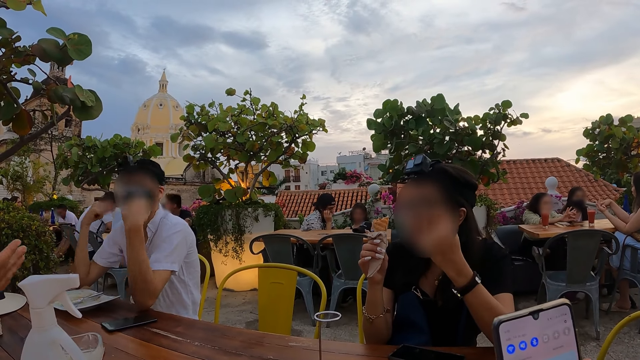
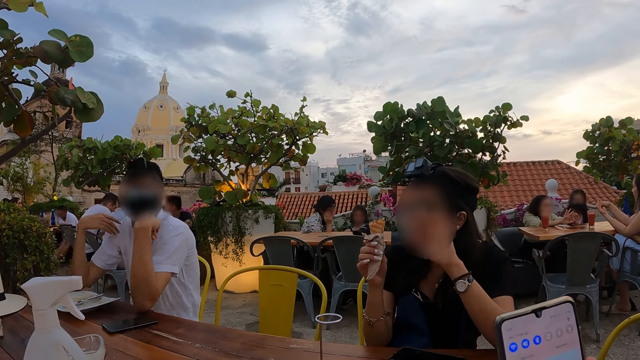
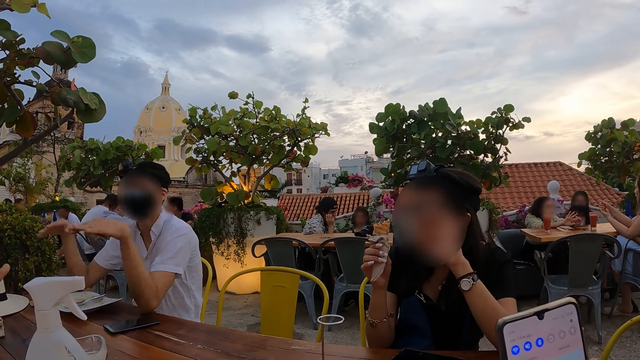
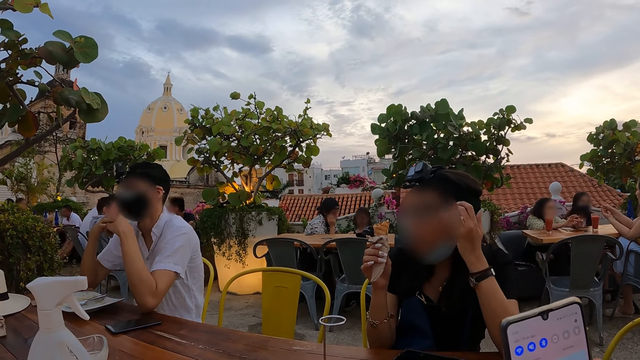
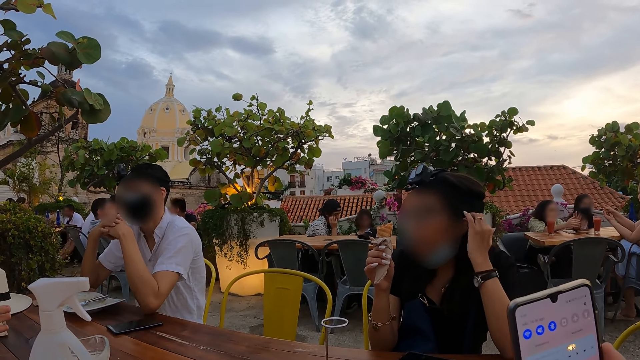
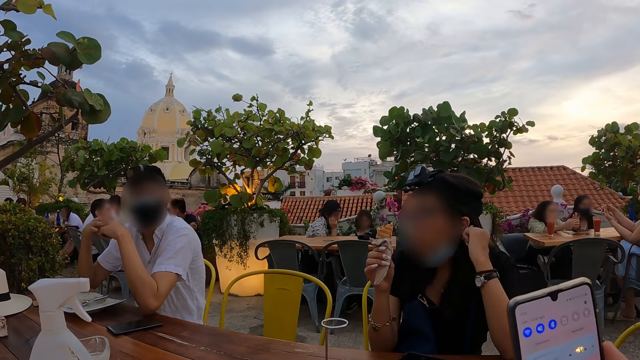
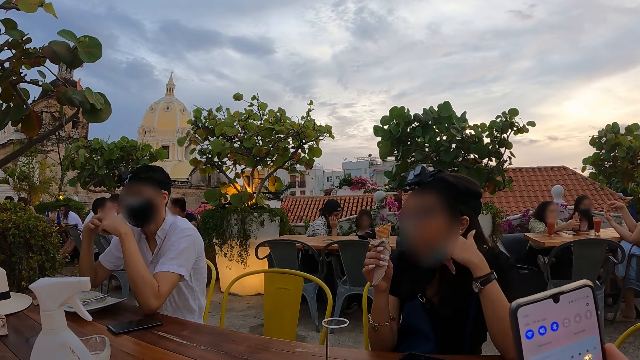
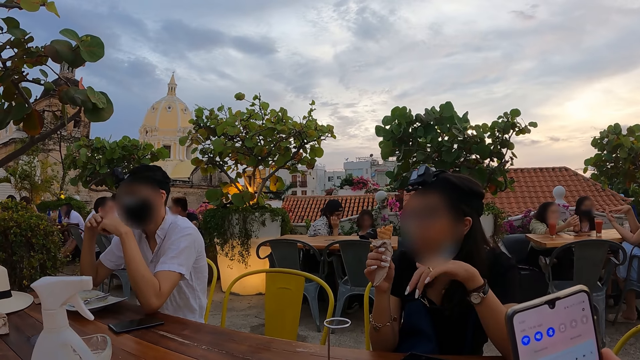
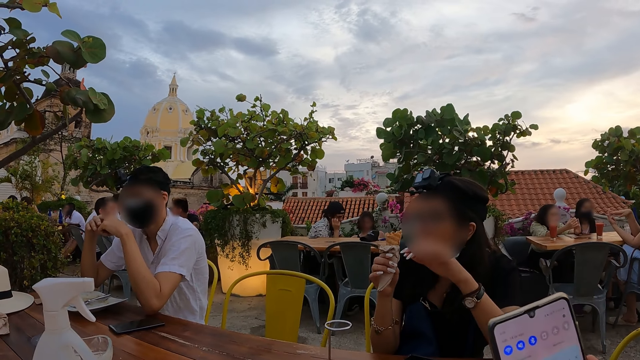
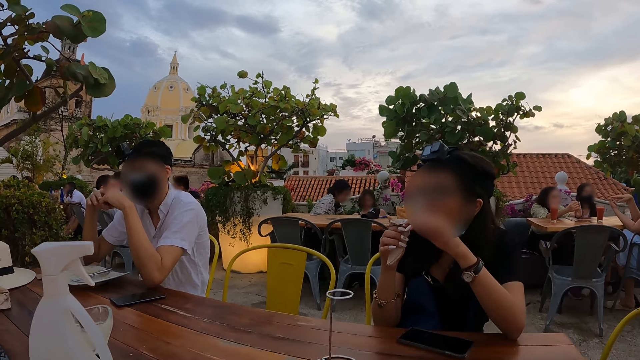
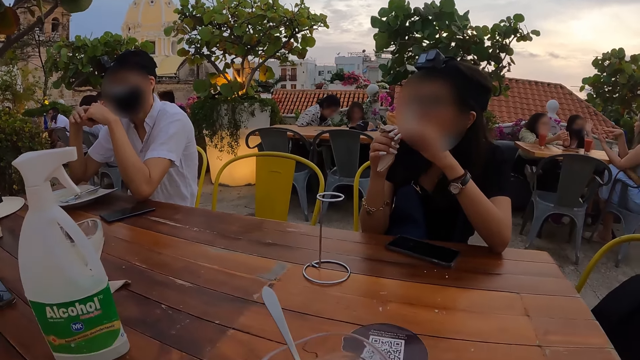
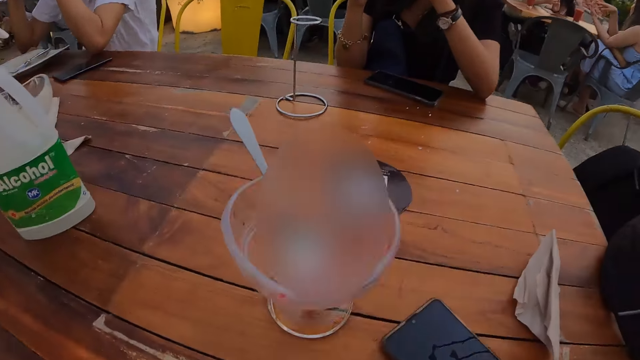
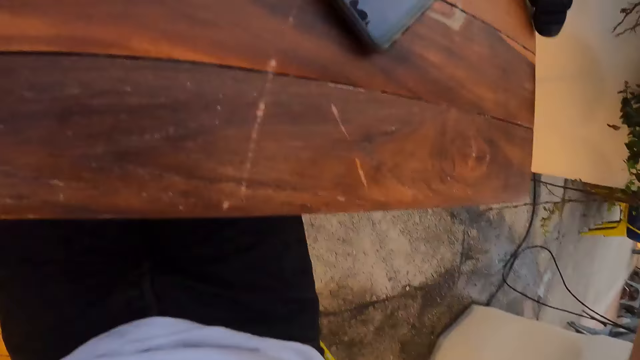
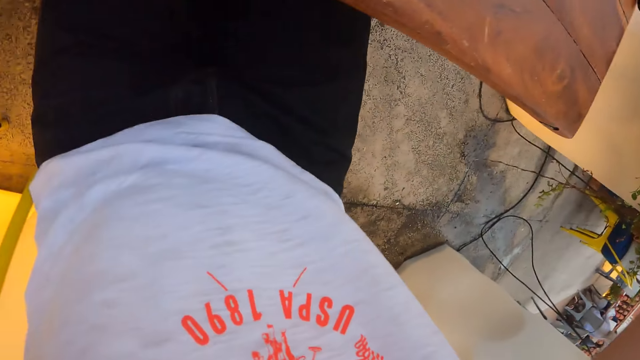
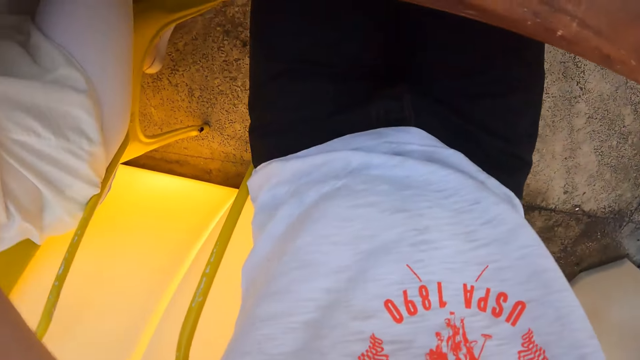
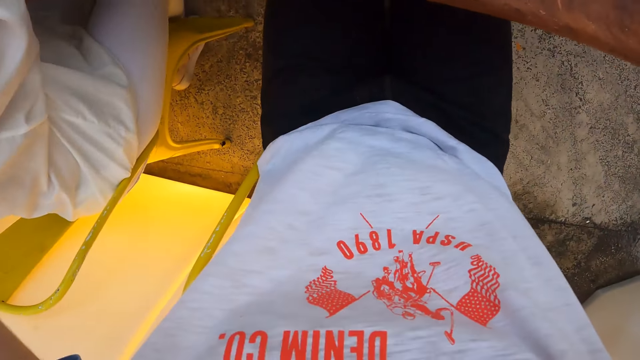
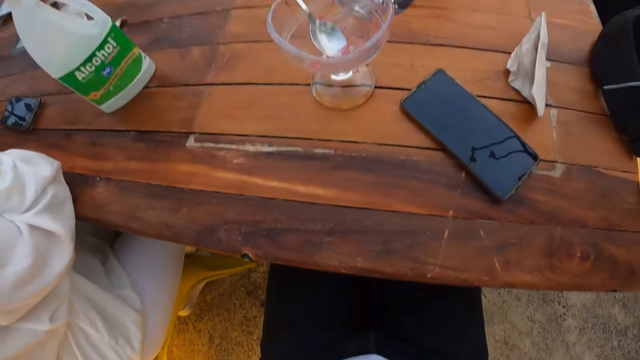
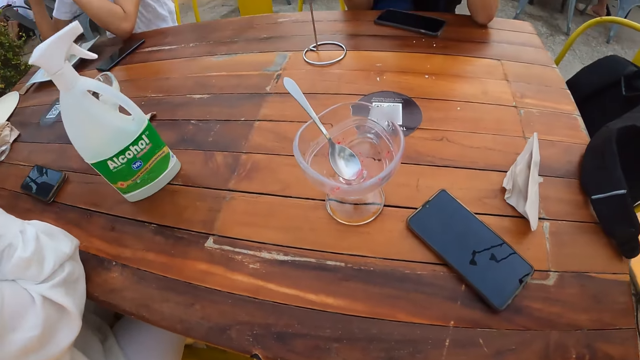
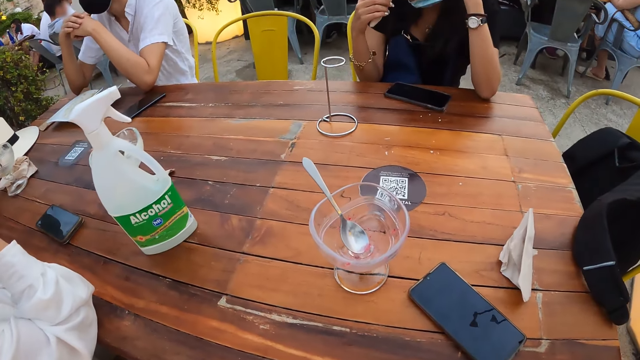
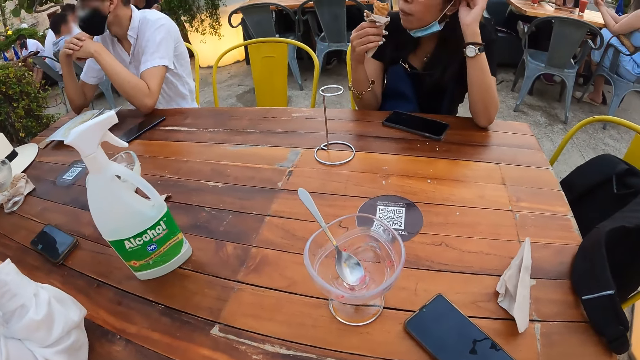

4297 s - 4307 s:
The camera wearer drops the phone on the table with her right hand. She adjusts the camera.

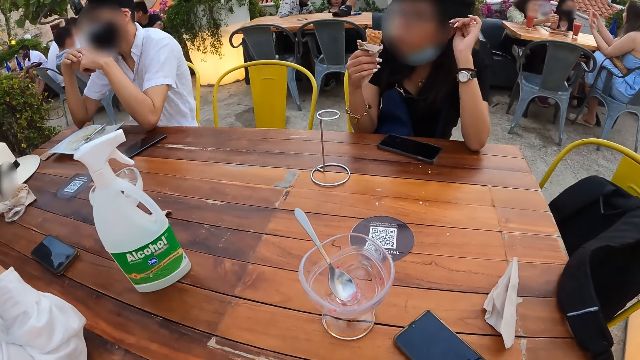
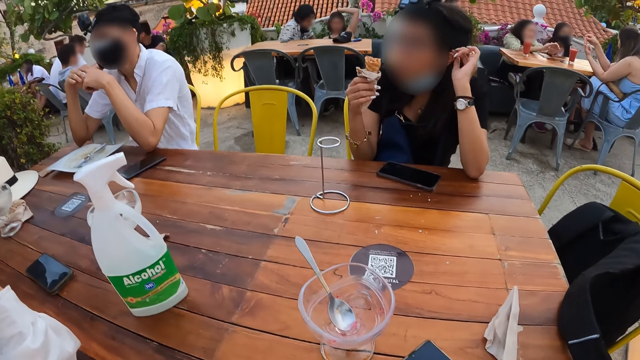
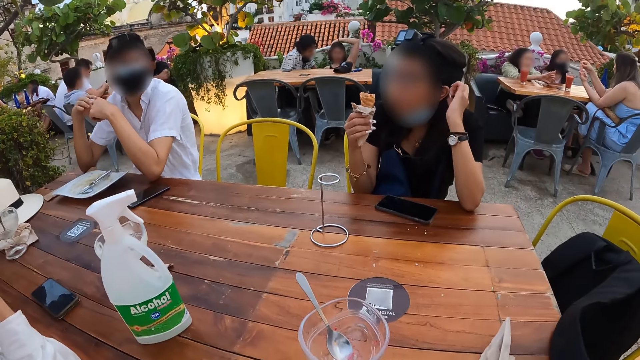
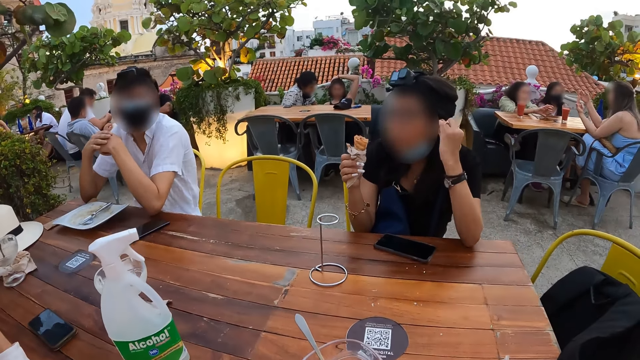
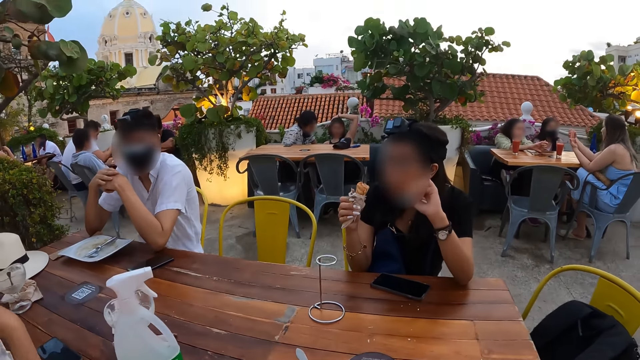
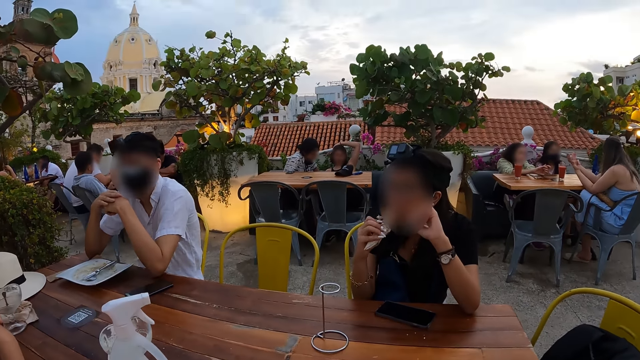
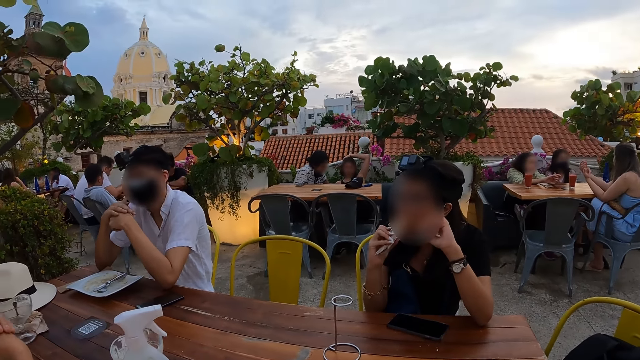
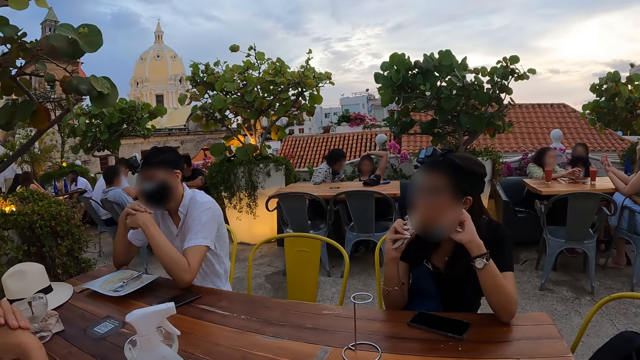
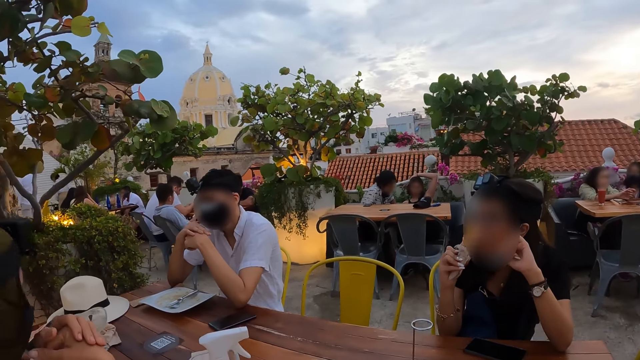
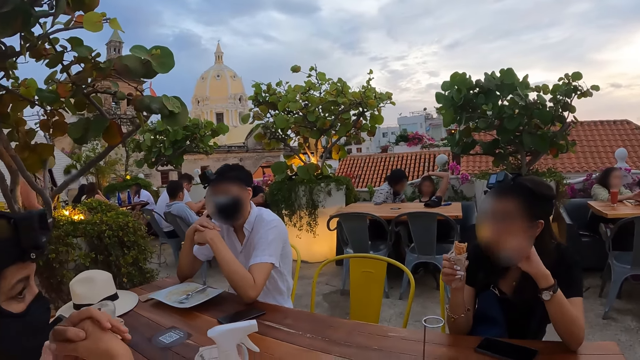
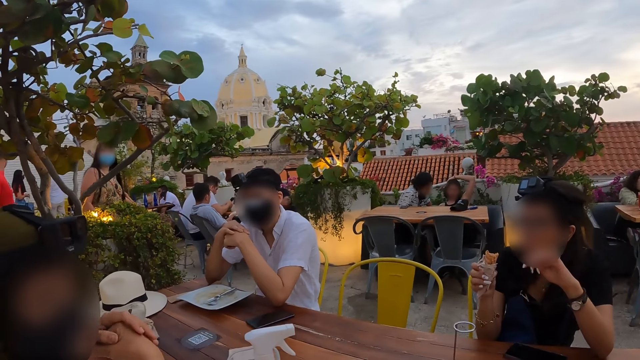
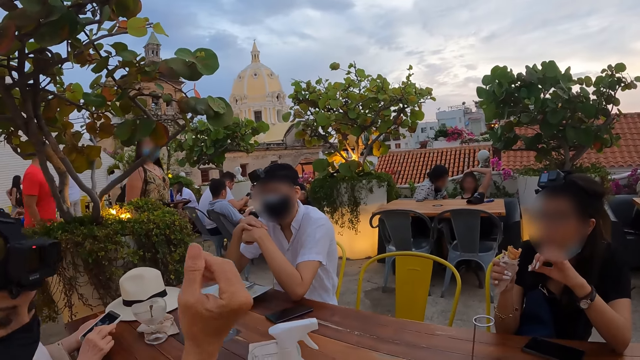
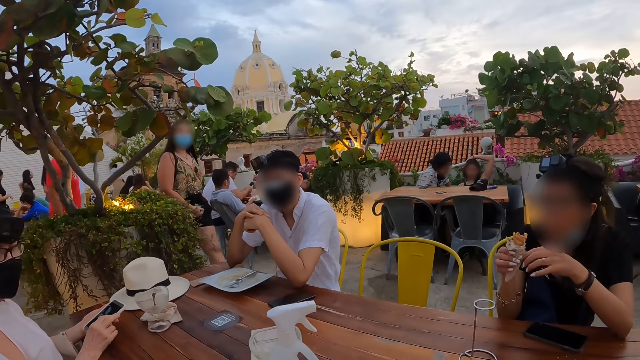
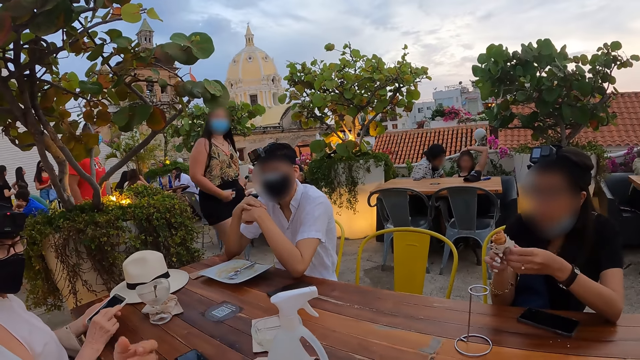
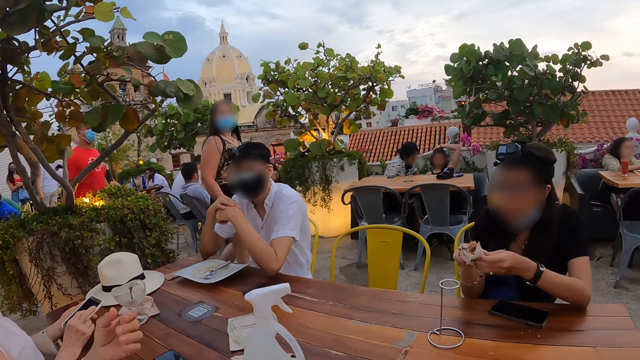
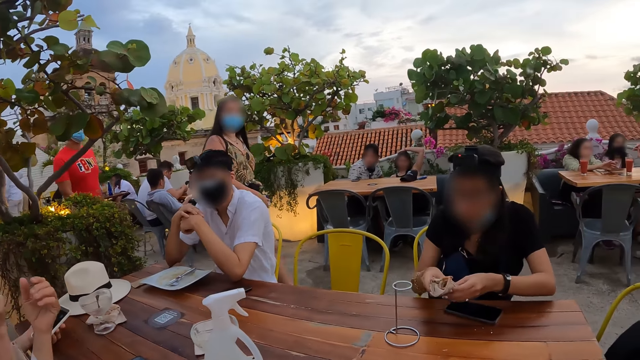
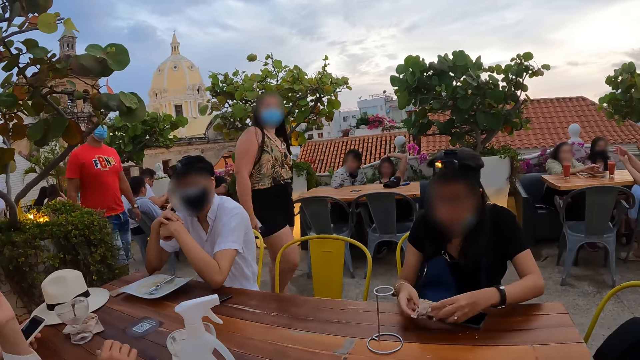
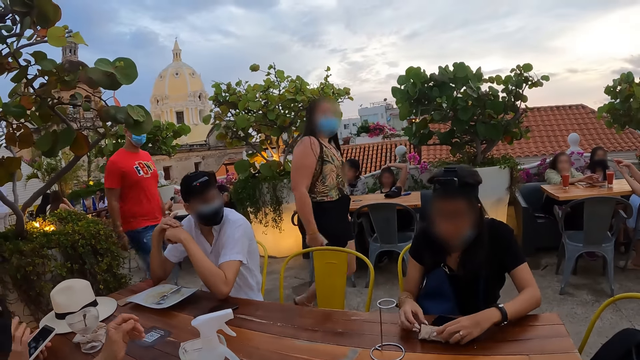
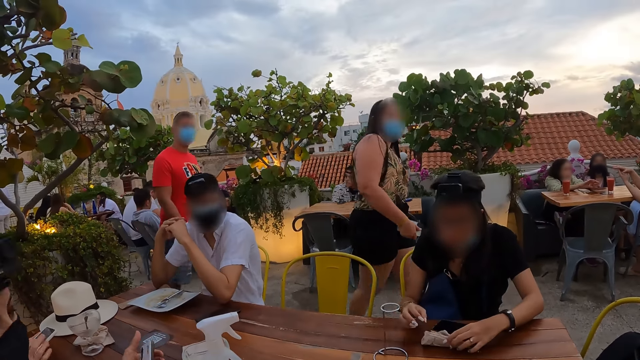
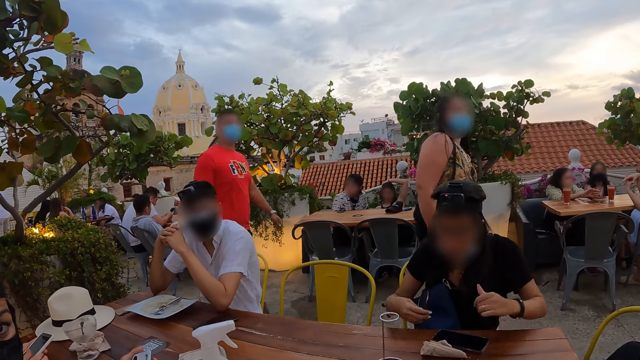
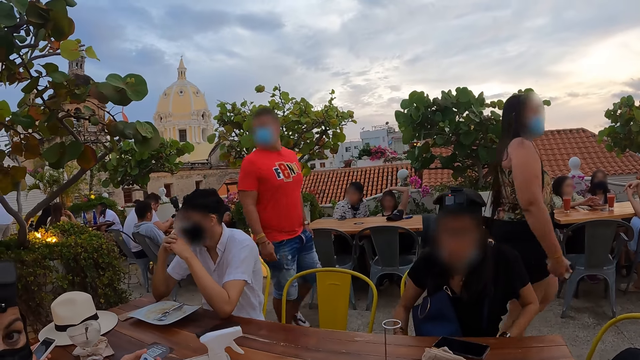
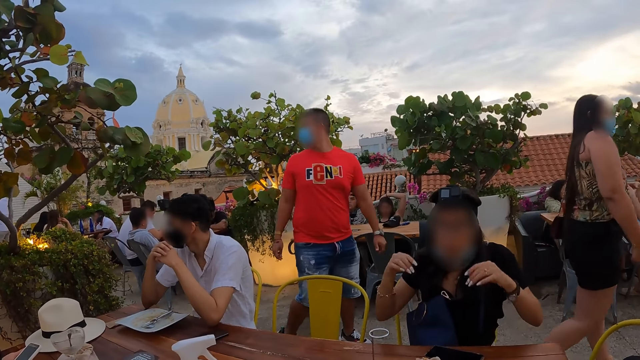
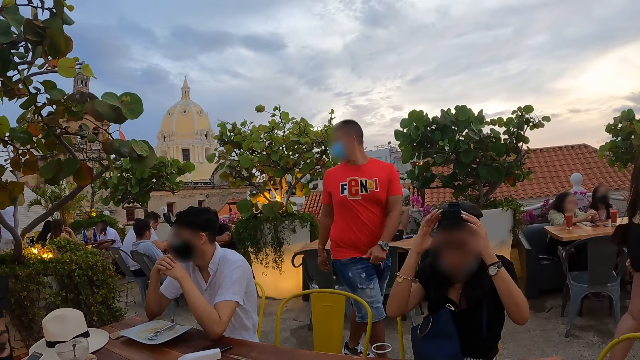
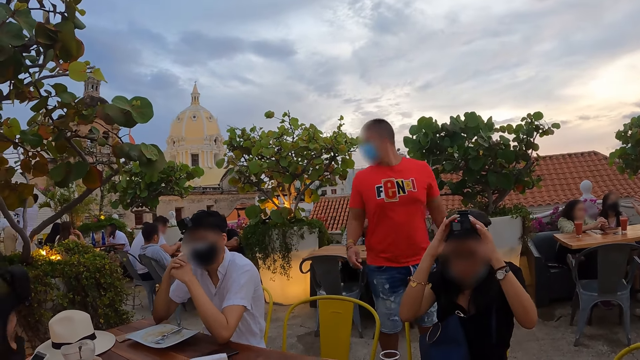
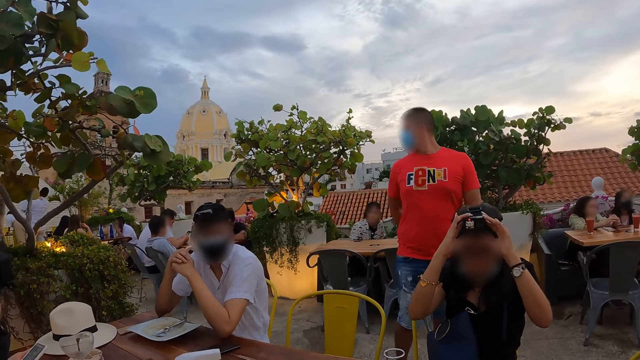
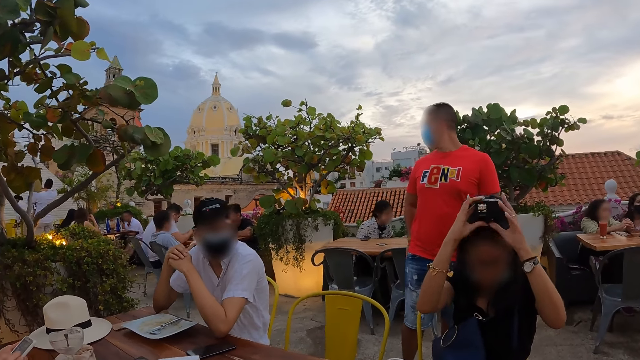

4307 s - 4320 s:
A woman eats a cone waffle with her right hand. The camera wearer looks around. The woman holds the cone waffle with both hands. The woman drops the cone waffle on the table with both hands. The woman removes a camera on her head with both hands.
